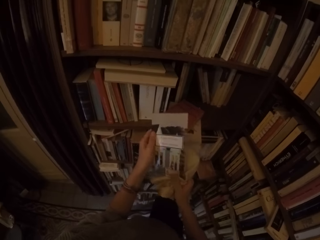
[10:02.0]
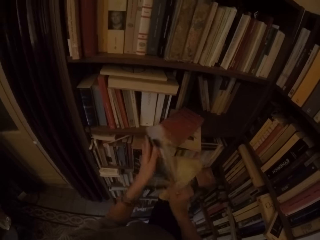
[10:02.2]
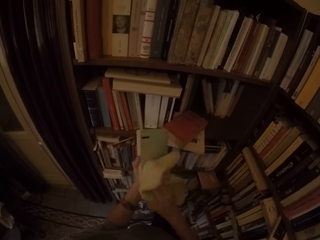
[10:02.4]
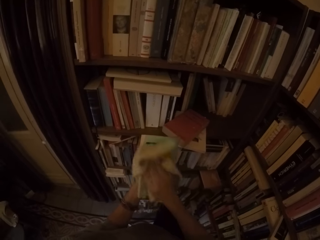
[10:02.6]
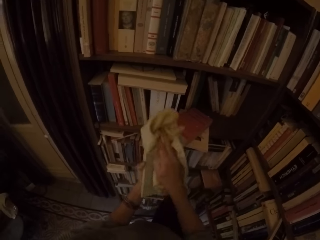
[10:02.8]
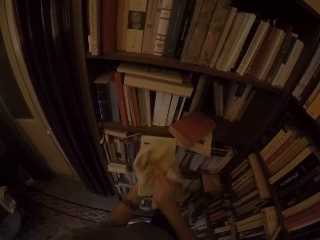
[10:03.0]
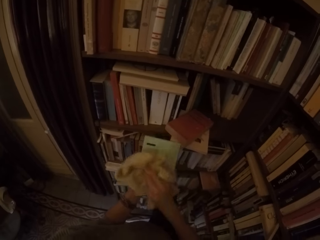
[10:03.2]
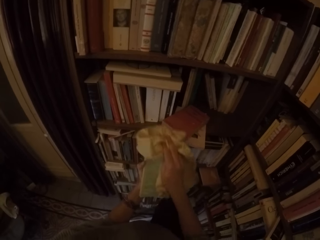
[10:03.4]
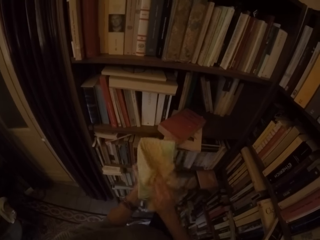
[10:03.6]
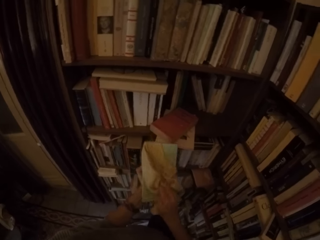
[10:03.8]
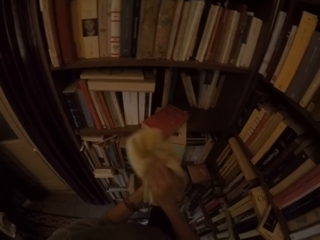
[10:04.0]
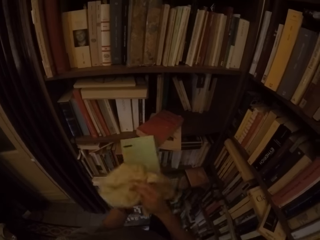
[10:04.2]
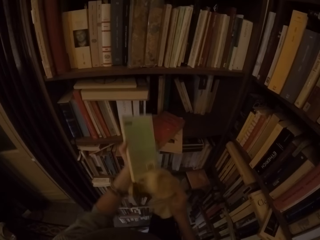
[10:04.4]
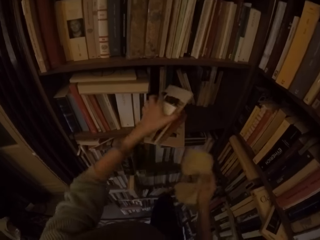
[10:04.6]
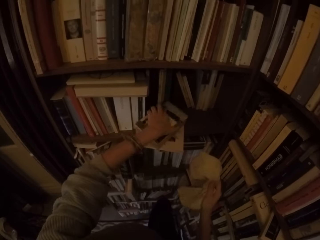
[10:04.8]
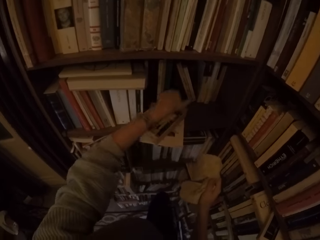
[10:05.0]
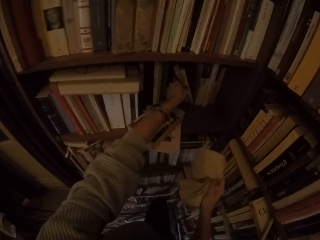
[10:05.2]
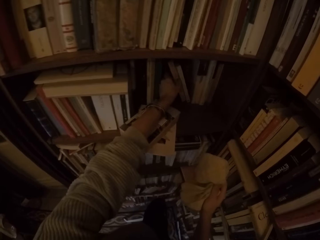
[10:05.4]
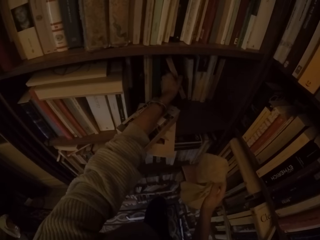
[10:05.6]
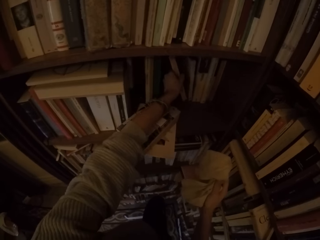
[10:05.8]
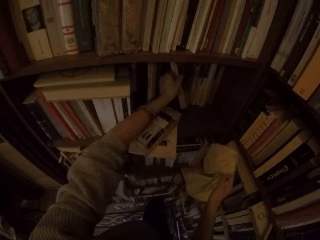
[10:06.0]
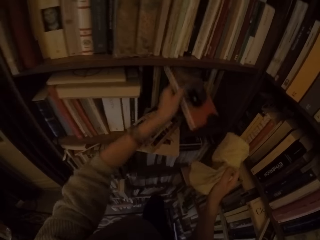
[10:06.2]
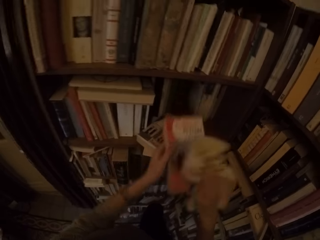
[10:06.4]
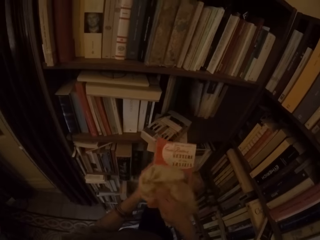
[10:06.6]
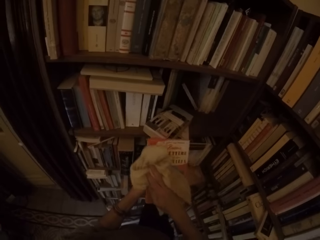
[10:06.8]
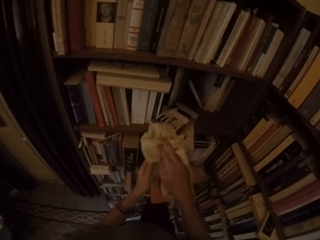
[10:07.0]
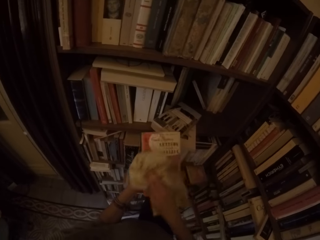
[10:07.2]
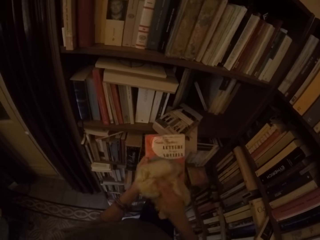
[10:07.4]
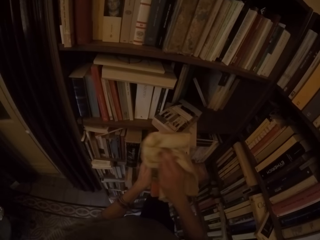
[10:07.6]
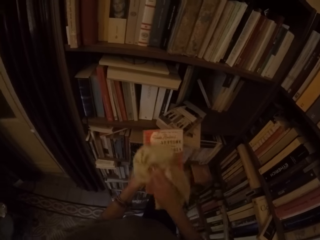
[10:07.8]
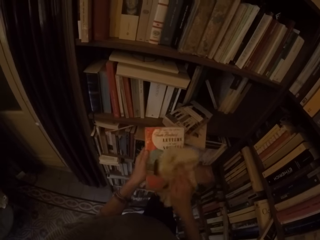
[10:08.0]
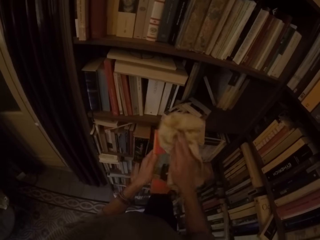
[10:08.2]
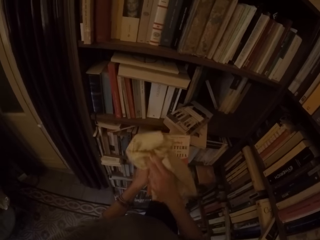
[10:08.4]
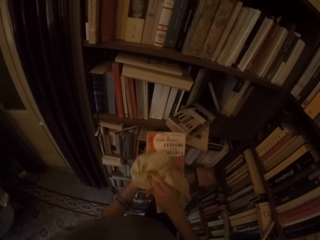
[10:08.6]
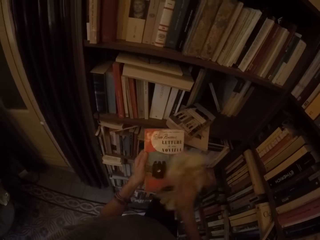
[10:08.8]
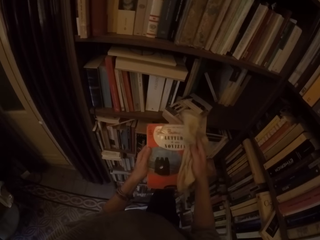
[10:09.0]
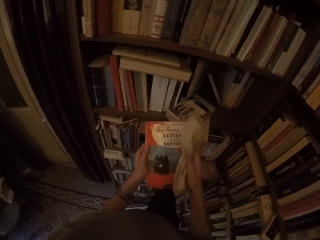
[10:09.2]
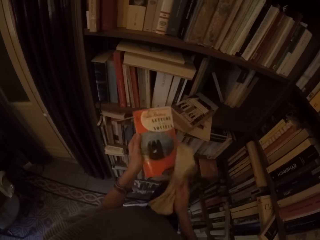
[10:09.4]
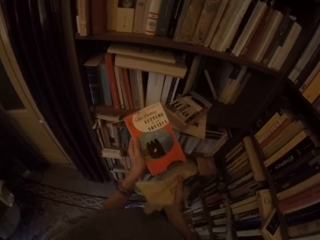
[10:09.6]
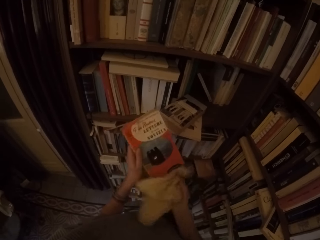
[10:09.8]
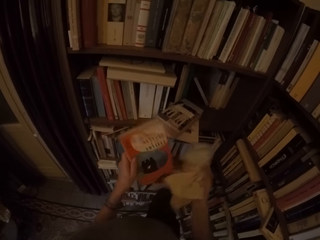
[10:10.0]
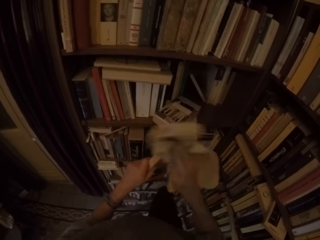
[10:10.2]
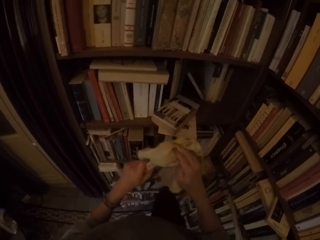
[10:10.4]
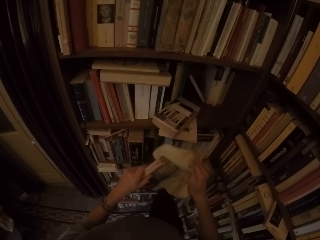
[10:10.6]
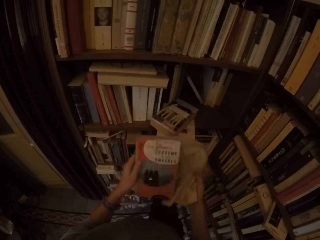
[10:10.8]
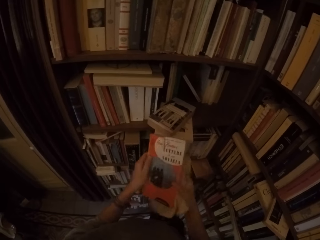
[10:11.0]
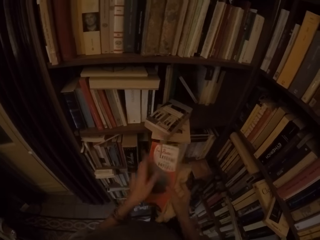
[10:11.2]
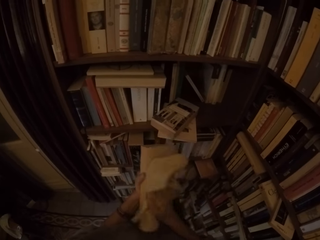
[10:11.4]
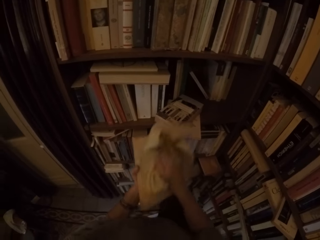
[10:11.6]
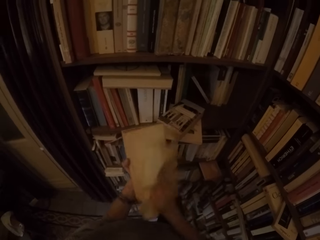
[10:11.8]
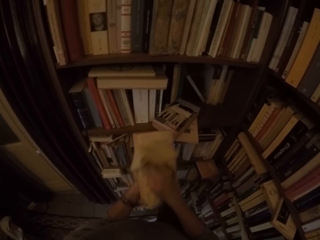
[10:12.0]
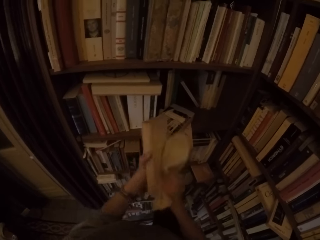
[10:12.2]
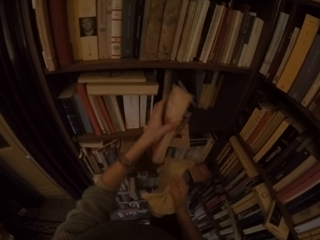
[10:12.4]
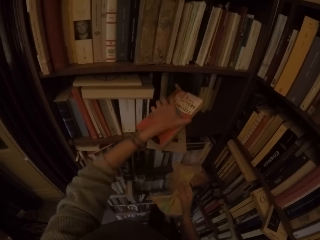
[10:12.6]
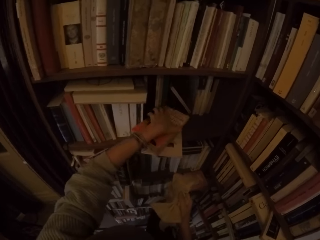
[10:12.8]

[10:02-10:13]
The camera wearer turns the book around with both hands. She cleans the book with the rag with her right hand. She places the book on a stack of books on the shelf with her left hand. She picks a book from the book shelf with her left hand. She cleans the book with the rag with her right hand. She turns the book around with both hands. She cleans the book with the rag with her right hand. She places the book on the stack of books with her left hand.

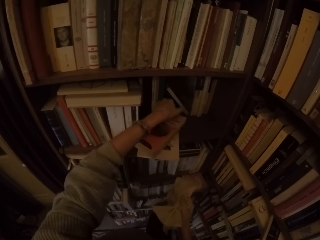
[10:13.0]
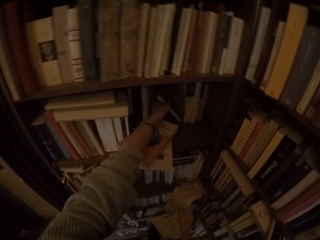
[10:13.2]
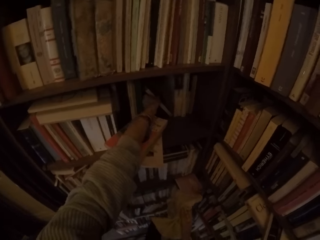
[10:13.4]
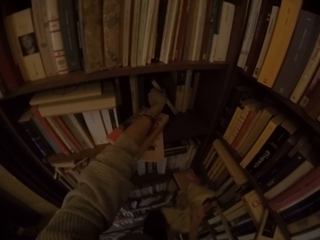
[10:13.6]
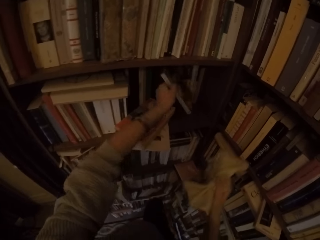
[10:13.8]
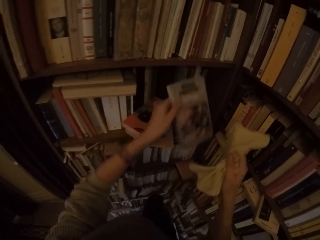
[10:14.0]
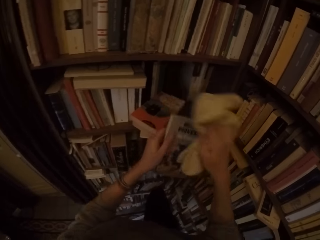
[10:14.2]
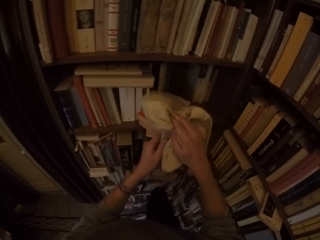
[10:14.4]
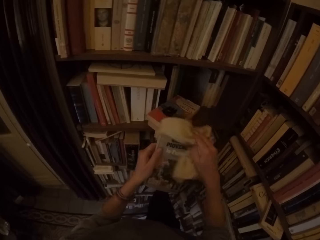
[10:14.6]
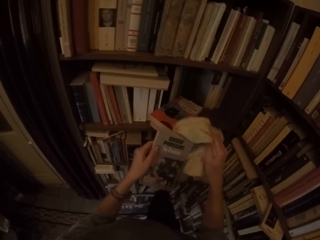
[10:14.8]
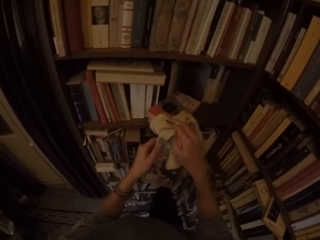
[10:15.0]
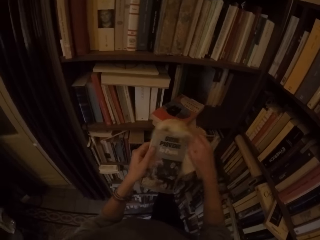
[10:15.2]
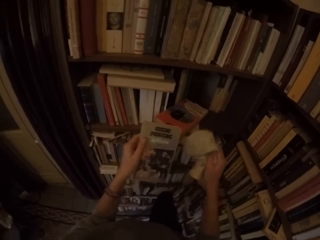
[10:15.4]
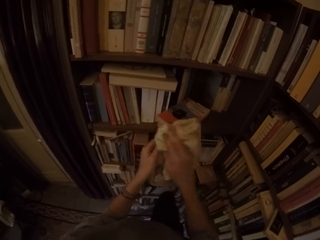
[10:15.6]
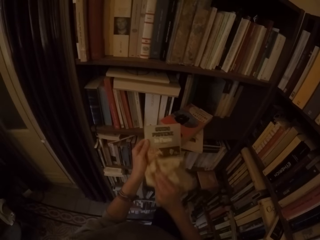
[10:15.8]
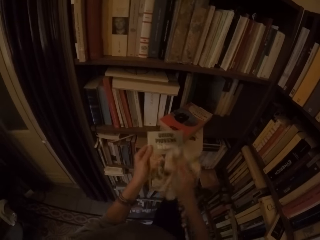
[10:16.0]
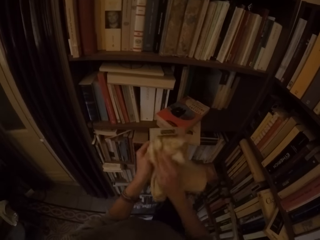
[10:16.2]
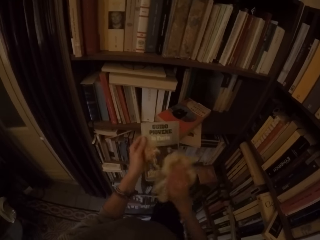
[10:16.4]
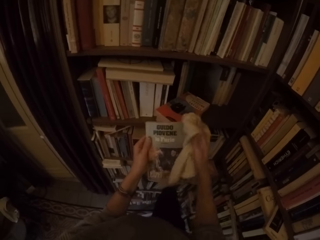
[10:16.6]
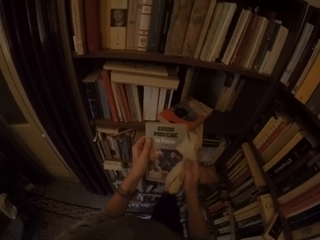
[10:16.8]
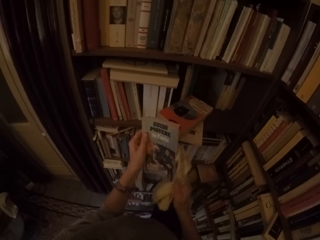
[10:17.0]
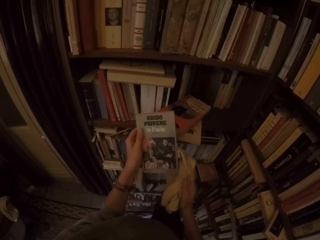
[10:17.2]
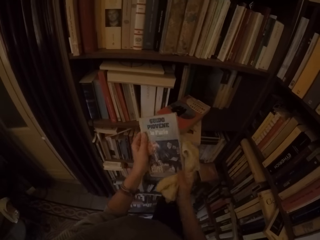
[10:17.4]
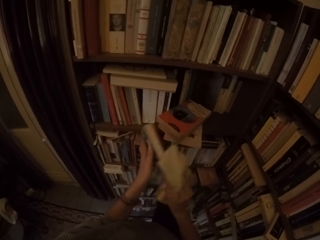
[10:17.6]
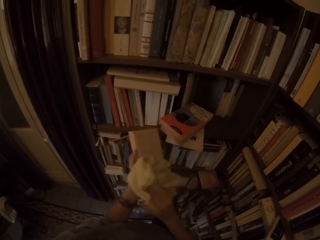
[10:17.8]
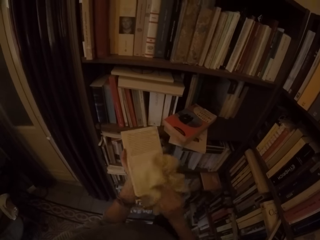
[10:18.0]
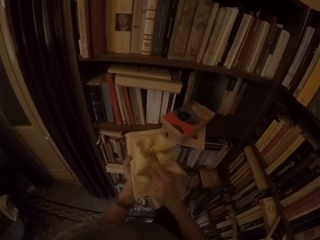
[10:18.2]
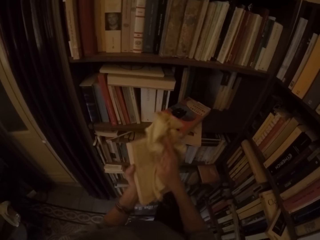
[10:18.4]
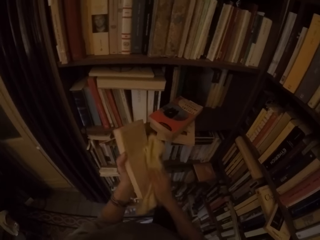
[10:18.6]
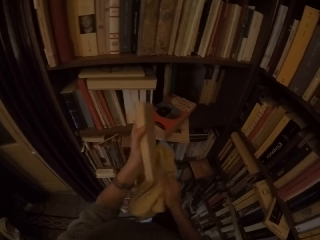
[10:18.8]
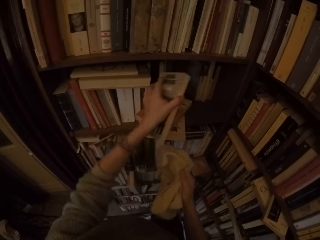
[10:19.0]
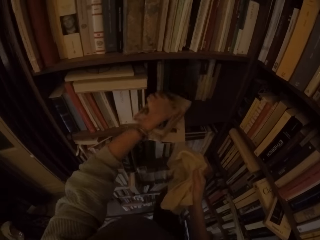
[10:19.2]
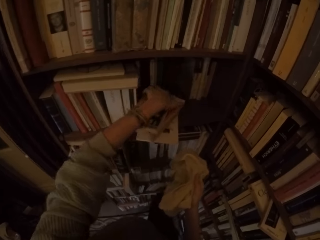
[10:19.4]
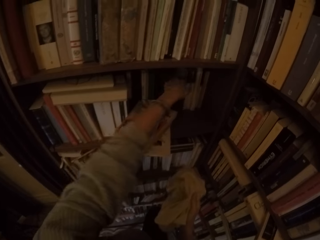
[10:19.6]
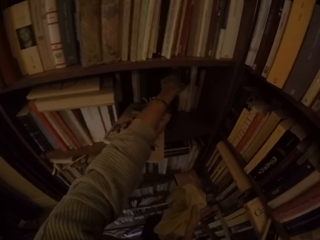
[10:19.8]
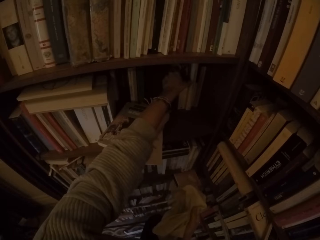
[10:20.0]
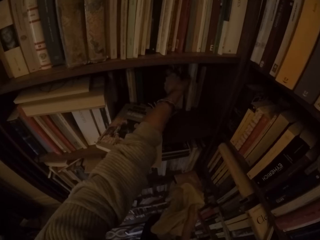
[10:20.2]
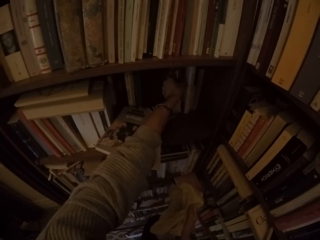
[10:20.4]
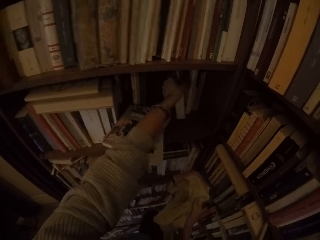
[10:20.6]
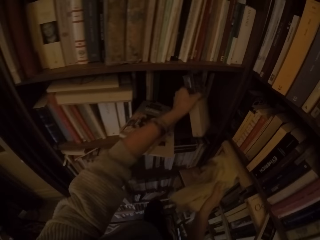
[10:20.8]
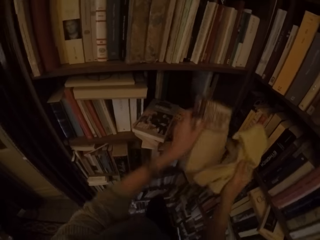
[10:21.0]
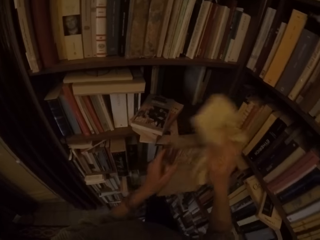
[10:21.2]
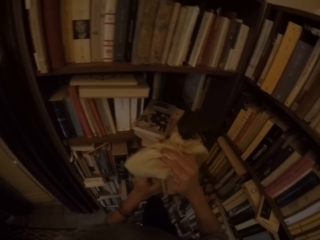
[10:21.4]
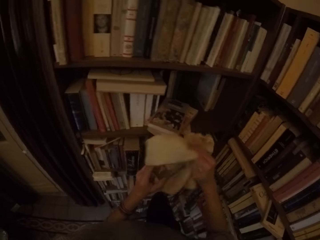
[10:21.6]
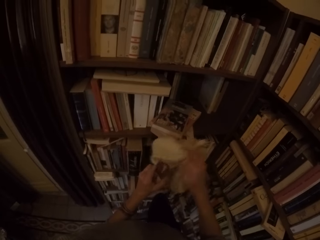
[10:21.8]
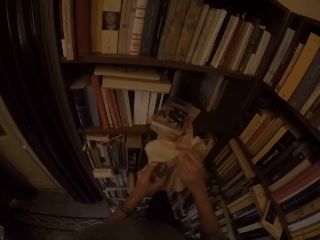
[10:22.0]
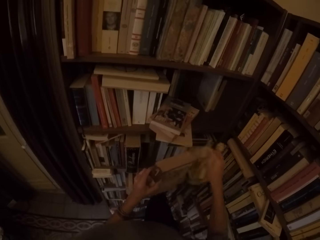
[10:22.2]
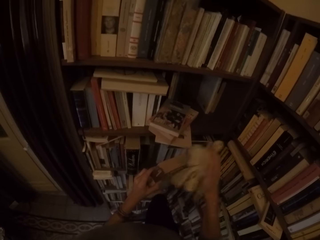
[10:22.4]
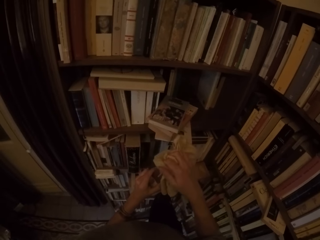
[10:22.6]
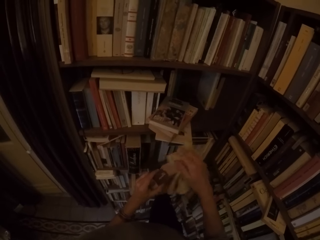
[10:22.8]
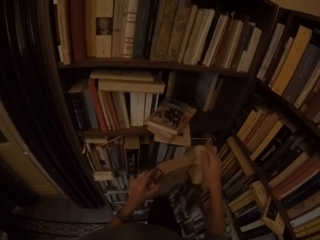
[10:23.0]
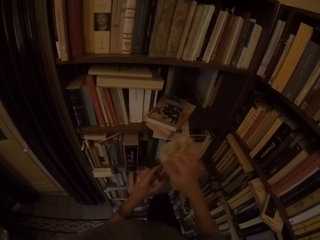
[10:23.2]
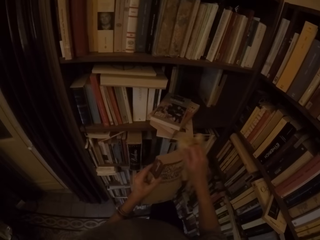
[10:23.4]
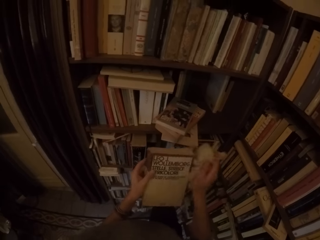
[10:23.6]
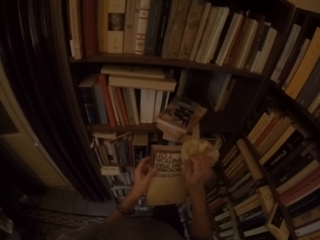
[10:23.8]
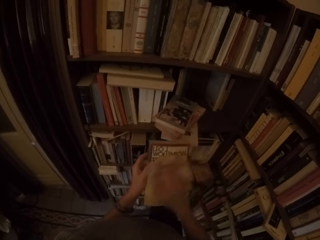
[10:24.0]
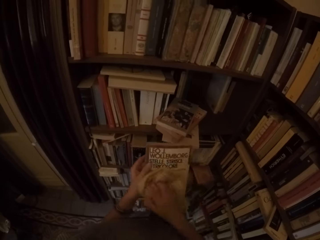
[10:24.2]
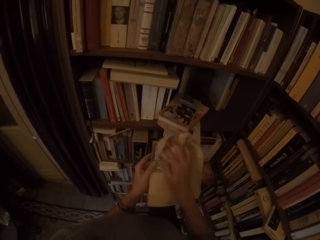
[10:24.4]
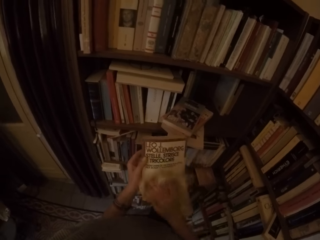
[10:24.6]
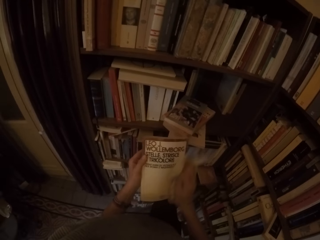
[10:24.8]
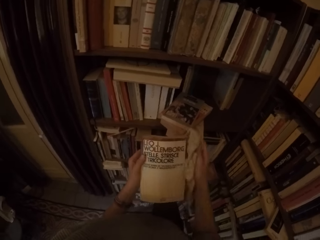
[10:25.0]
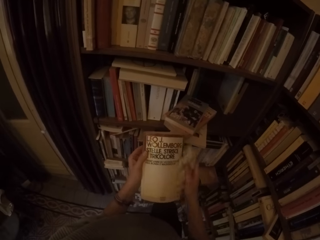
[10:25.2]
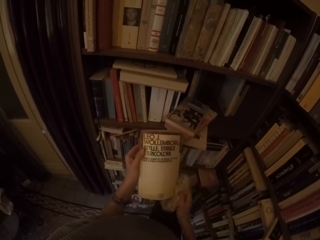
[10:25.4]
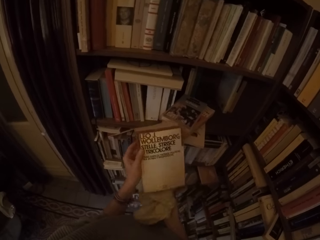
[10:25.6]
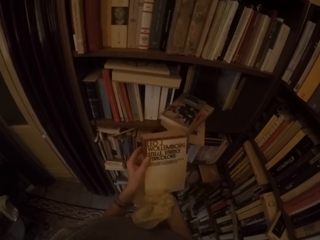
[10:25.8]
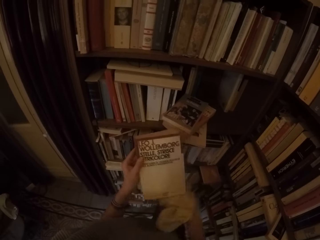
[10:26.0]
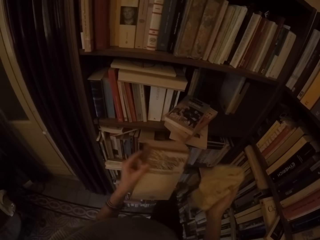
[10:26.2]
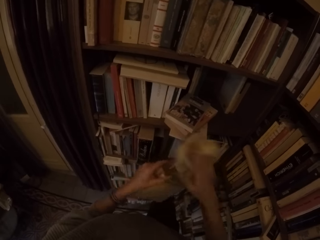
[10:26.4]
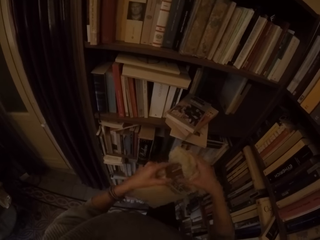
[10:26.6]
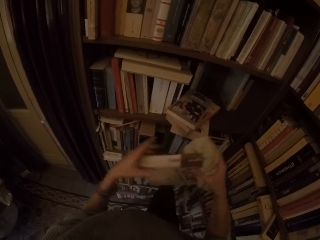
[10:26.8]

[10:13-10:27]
The camera wearer picks a book from the book shelf with her left hand. She cleans the book with the rag with her right hand. She turns the book around with both hands. She cleans the book with the rag with her right hand. She places the book on a stack of books on the shelf with her left hand. She picks a book from the book shelf with her left hand. She cleans the book with the rag with her right hand.
